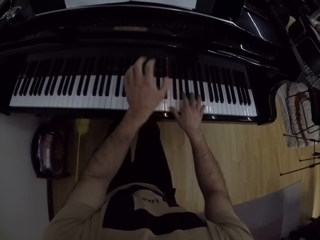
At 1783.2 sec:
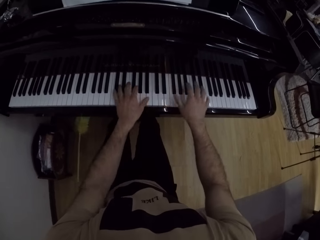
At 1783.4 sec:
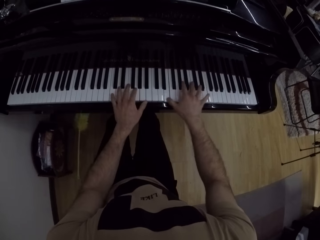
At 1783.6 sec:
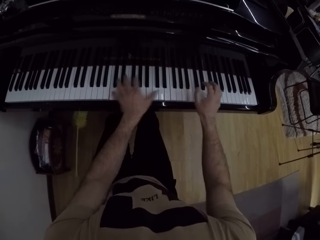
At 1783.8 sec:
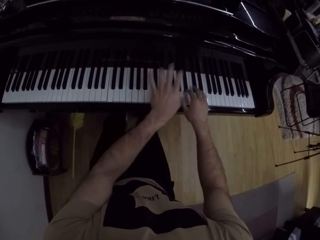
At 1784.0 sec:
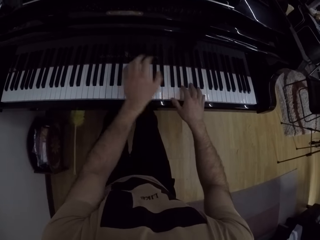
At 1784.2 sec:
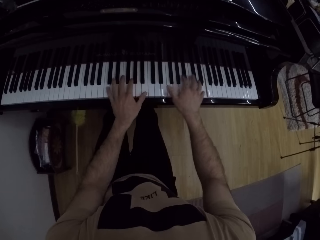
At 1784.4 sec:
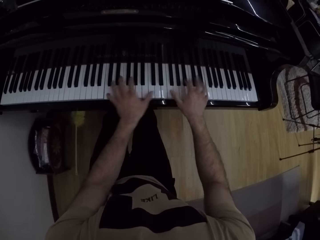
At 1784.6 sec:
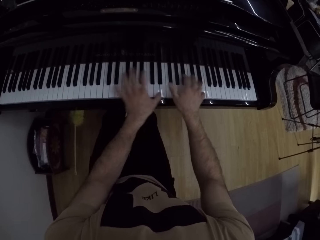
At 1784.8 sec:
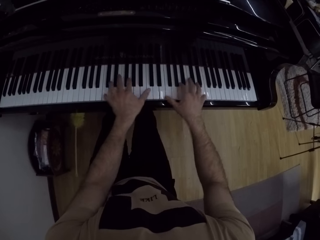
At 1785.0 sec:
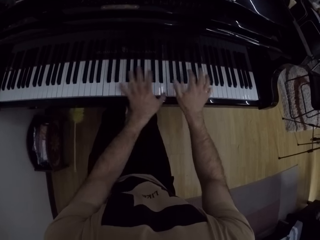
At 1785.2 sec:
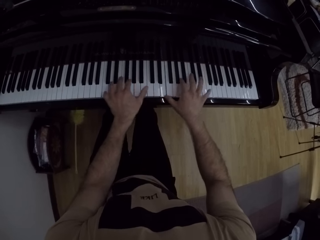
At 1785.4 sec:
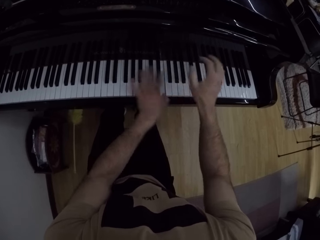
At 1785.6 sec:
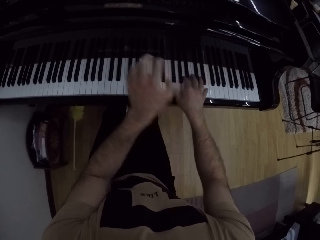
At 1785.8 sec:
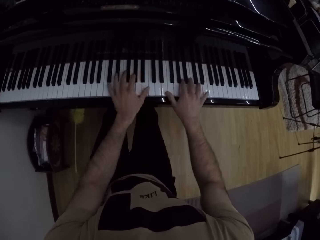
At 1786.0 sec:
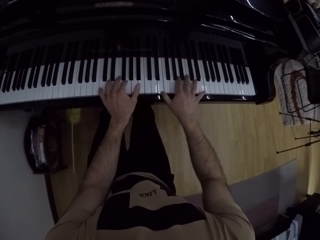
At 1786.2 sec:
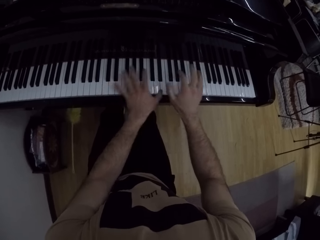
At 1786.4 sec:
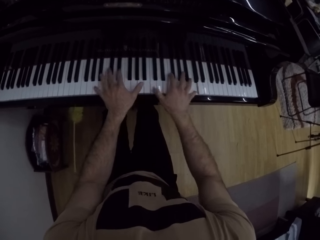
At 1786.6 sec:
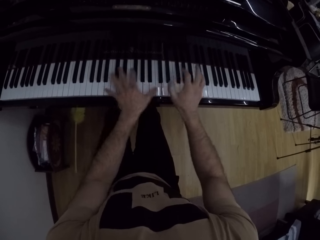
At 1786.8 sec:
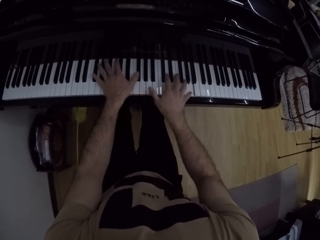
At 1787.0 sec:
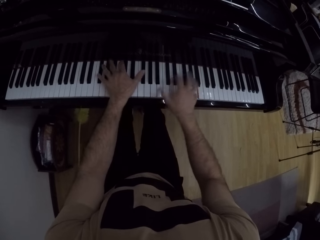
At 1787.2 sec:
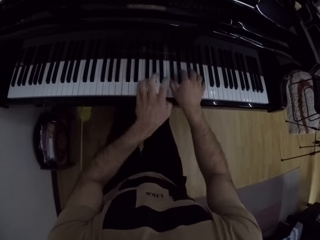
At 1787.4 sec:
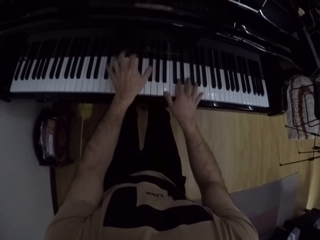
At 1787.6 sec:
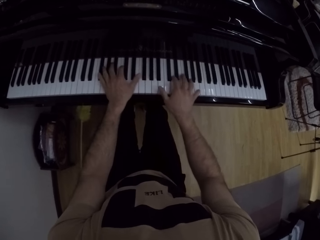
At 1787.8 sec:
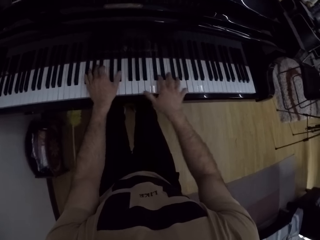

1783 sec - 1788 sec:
The camera wearer plays the piano with both hands.

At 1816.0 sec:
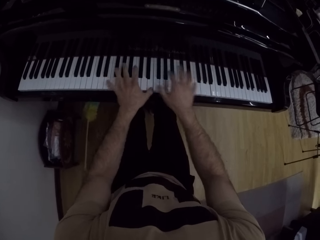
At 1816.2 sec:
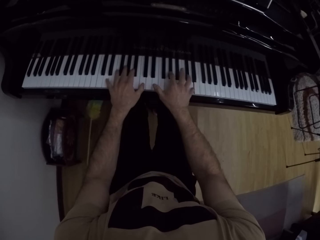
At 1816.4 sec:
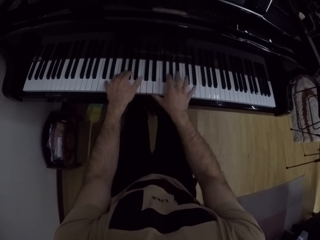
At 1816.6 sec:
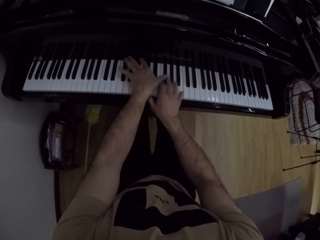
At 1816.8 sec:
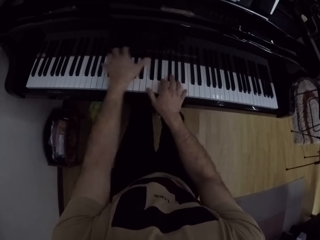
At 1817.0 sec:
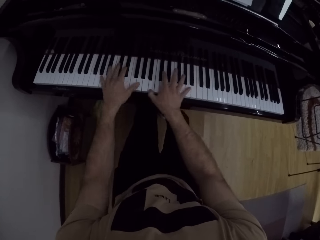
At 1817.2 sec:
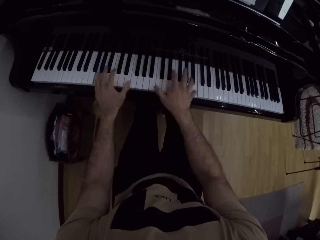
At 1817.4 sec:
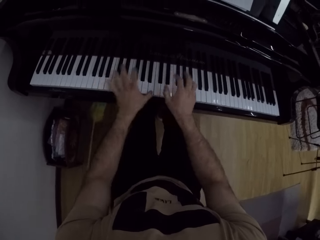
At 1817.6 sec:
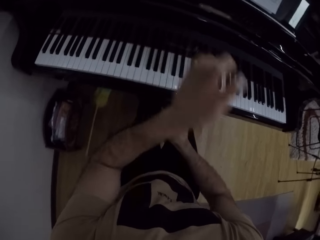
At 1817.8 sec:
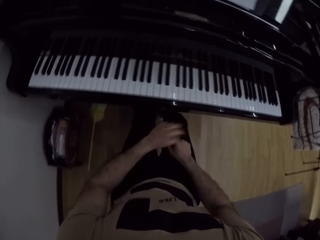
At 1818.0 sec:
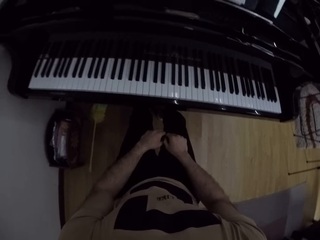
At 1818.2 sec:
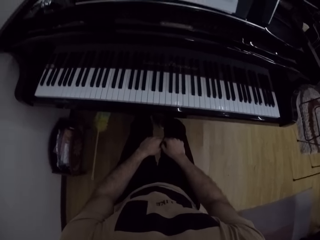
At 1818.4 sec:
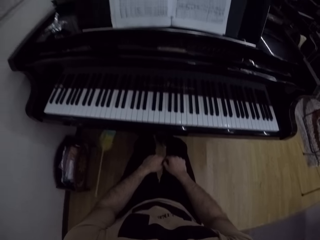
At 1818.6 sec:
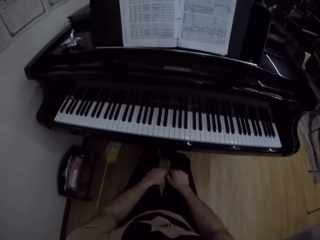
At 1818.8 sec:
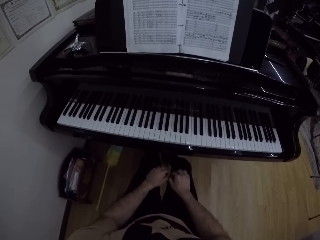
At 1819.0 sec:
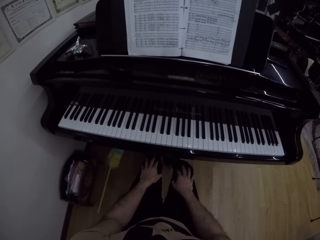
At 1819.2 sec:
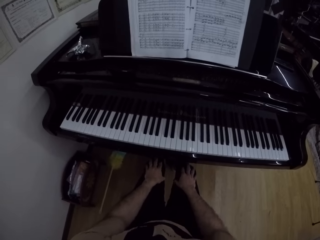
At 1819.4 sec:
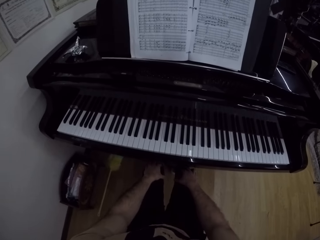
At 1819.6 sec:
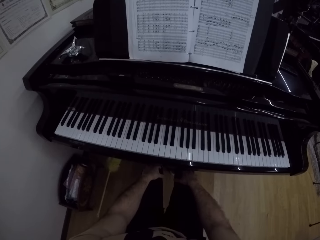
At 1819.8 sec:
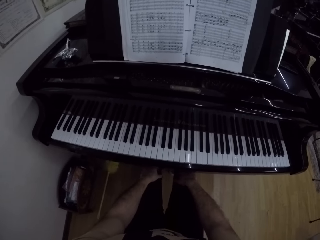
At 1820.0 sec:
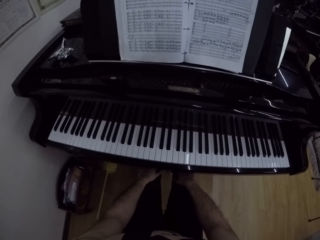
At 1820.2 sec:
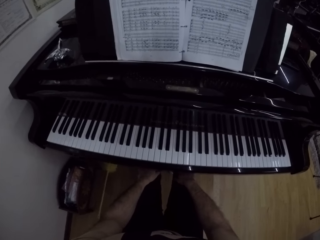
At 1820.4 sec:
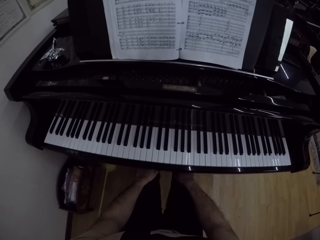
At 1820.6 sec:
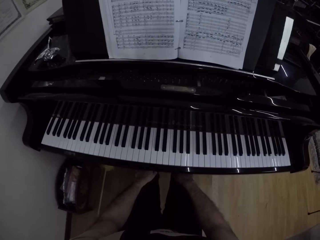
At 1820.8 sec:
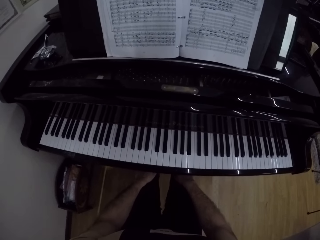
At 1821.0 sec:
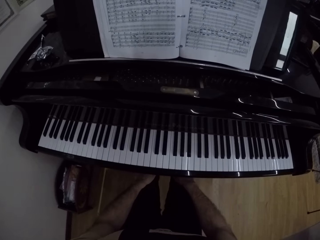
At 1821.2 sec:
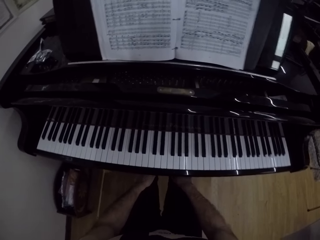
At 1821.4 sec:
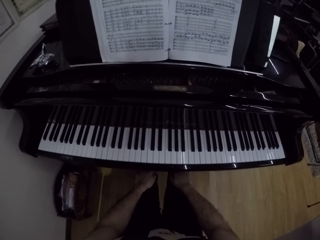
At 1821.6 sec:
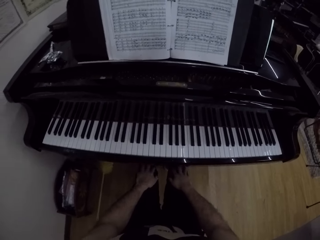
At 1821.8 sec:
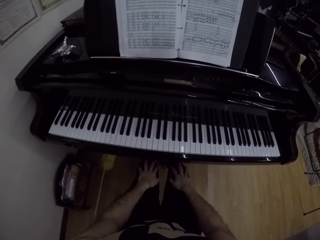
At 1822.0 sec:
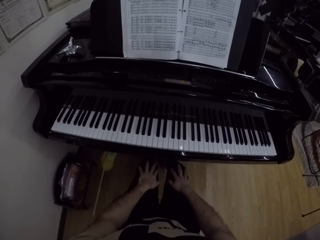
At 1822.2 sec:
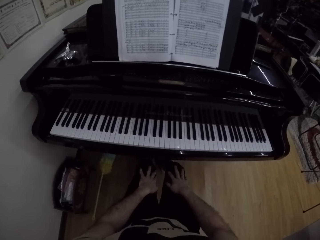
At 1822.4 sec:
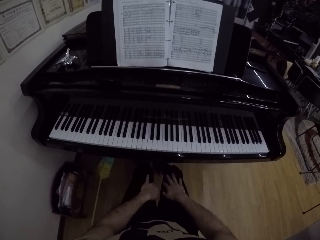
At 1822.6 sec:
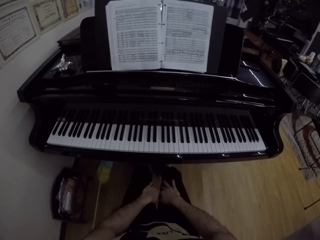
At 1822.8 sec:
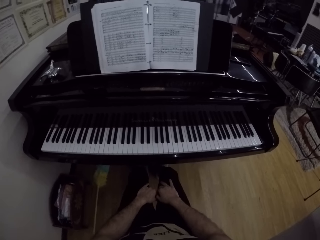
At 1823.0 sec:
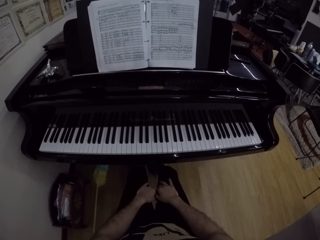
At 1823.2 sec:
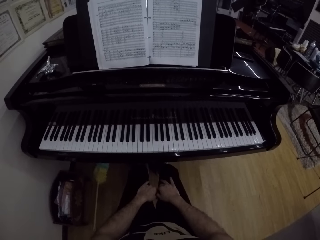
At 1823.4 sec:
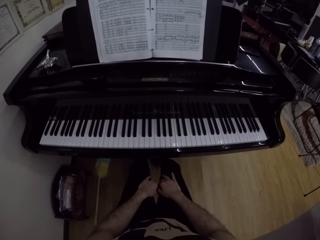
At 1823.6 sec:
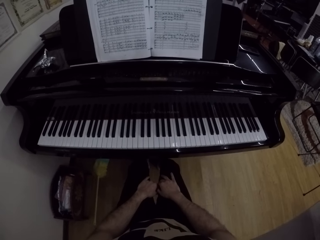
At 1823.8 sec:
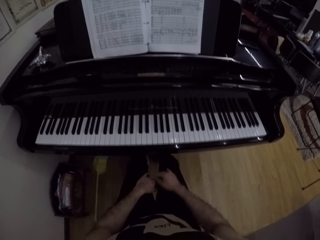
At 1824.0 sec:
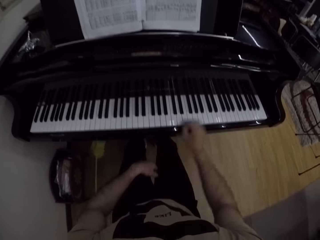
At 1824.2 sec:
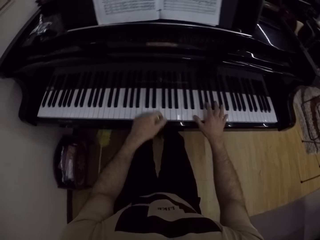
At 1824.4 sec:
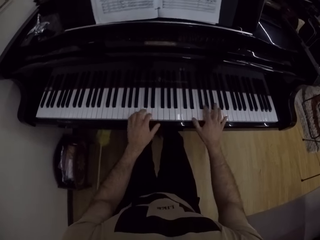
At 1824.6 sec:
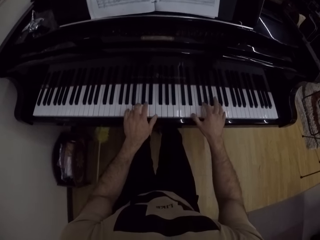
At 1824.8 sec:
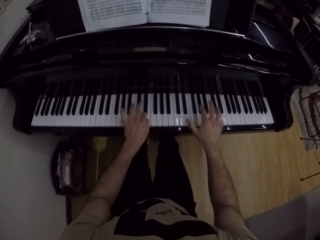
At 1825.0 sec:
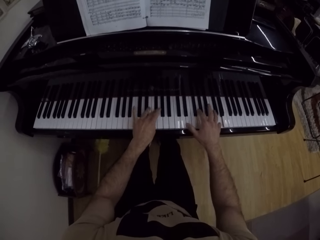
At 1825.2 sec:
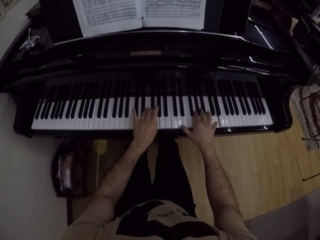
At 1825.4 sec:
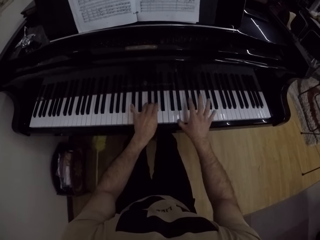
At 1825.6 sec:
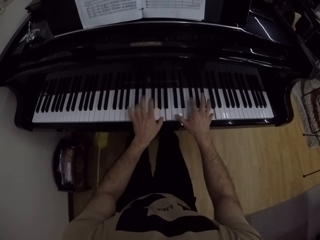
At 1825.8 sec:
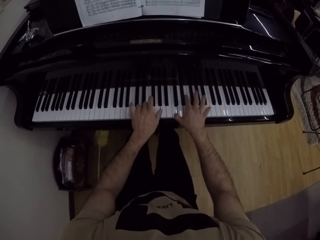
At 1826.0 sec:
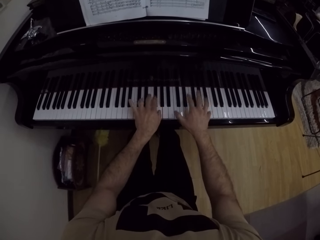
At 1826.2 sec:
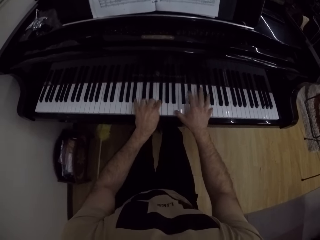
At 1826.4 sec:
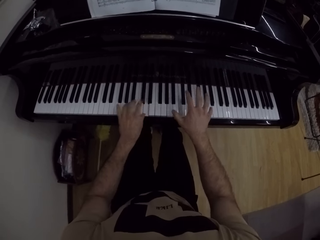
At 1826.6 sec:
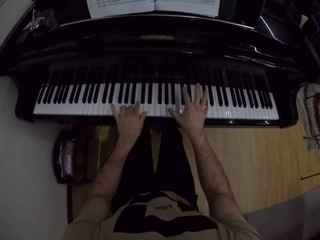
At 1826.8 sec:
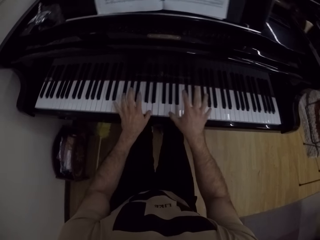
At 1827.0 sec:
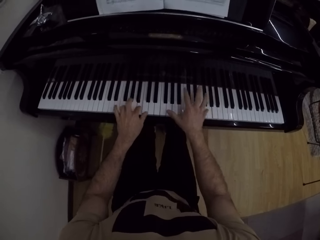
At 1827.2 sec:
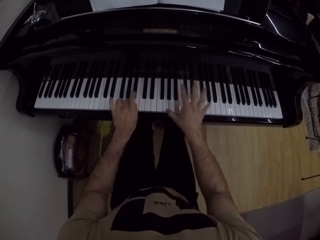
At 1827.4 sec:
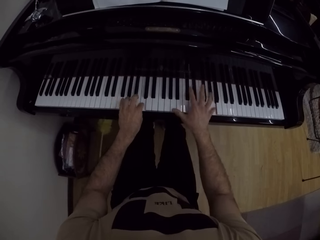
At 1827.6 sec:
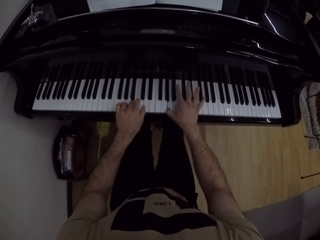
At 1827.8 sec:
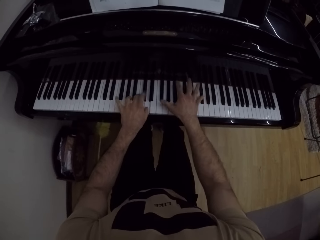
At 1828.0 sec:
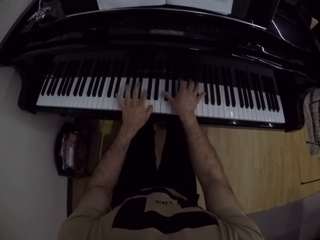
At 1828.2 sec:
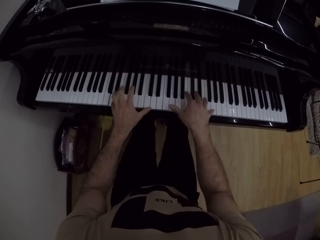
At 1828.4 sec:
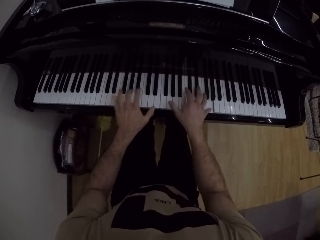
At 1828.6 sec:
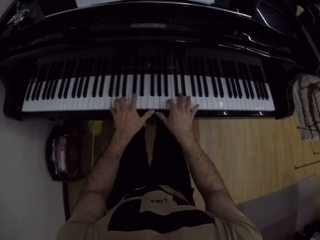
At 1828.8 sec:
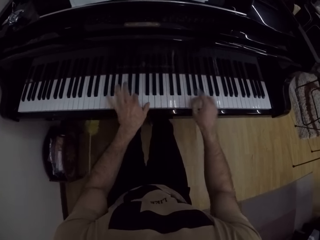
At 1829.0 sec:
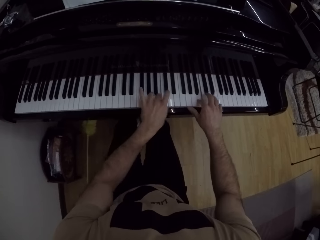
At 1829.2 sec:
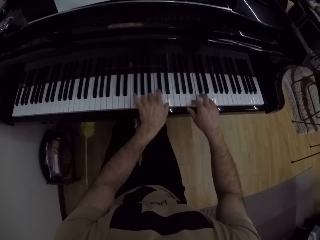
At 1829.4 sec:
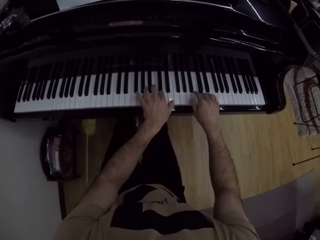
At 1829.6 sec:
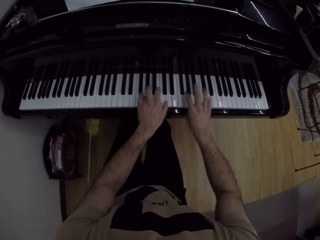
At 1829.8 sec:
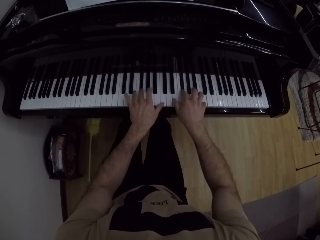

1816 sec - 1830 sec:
The camera wearer puts the hand down. They play a piano.

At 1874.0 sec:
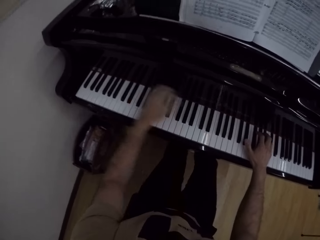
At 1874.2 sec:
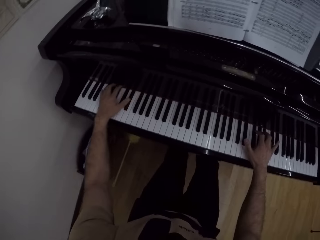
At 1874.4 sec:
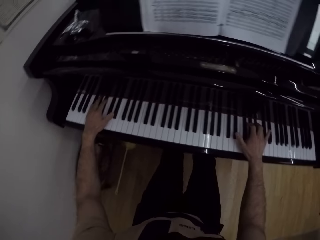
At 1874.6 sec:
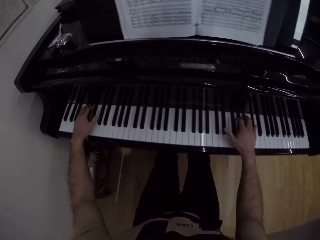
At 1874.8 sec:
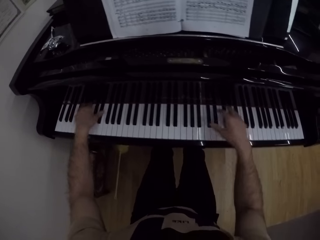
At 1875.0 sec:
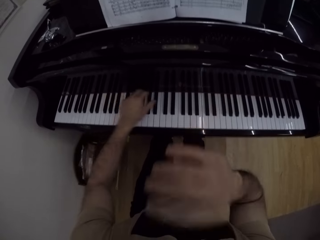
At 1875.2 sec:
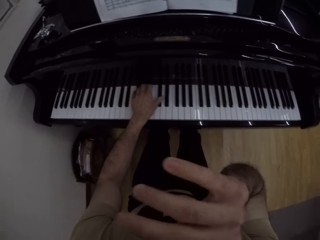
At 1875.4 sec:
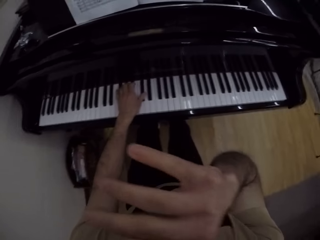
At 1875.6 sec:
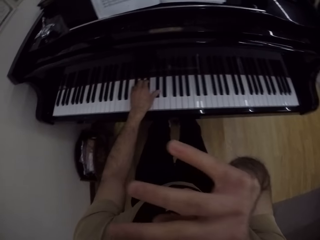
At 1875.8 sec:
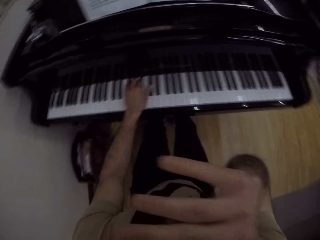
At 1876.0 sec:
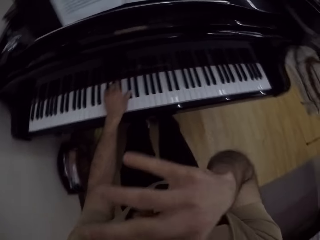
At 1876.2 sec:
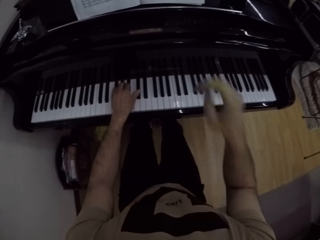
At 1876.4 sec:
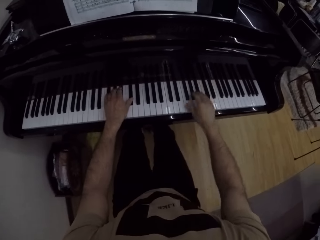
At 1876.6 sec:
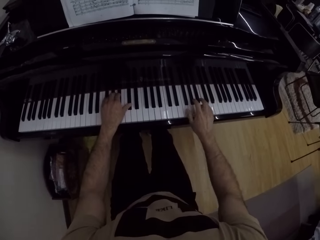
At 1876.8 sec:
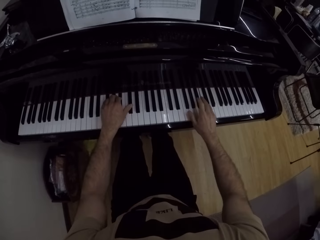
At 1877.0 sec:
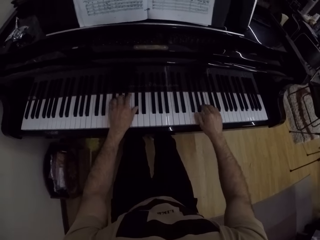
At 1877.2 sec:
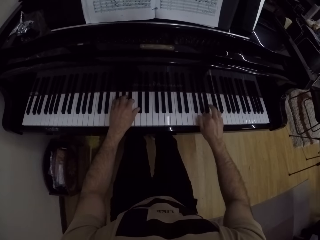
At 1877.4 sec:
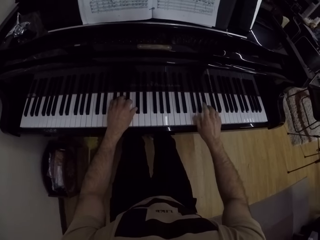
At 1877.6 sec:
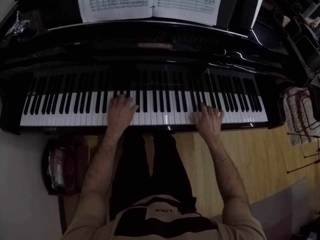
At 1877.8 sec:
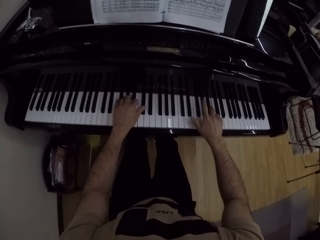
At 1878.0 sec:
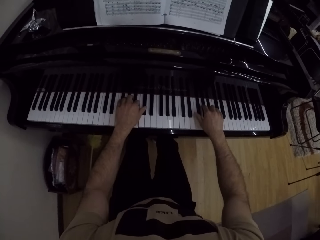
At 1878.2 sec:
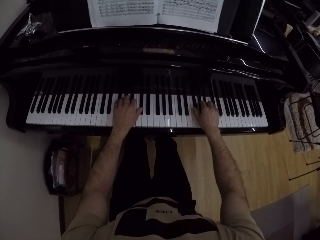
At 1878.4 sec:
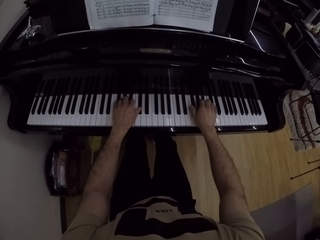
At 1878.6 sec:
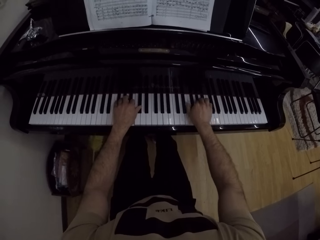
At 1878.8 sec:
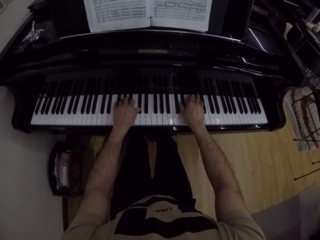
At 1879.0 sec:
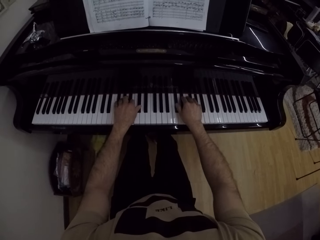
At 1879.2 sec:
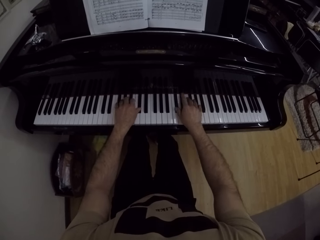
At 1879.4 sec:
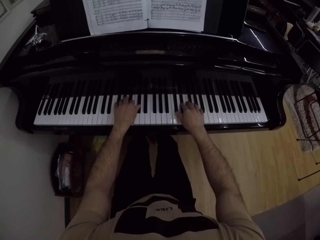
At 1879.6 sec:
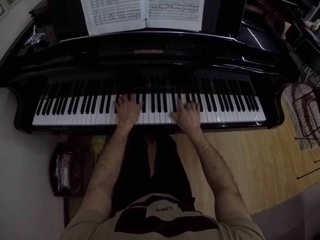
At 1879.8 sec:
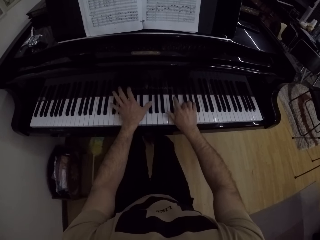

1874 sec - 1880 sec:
The camera wearer lifts up the hand. They put the hand down. They play a piano.
